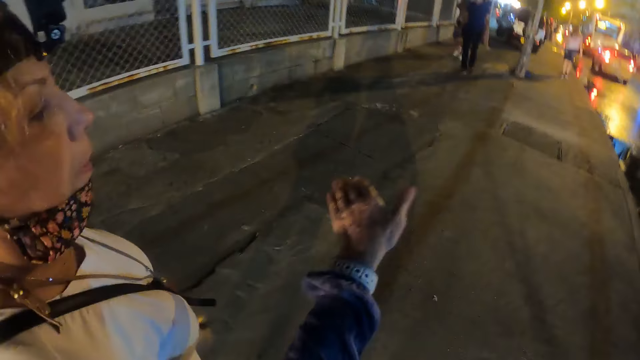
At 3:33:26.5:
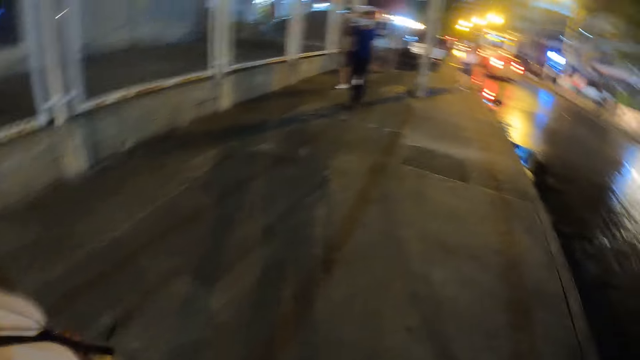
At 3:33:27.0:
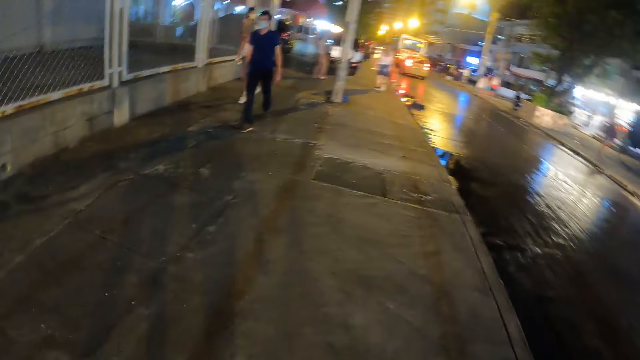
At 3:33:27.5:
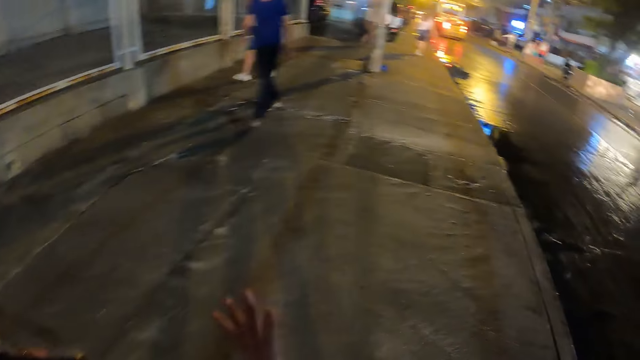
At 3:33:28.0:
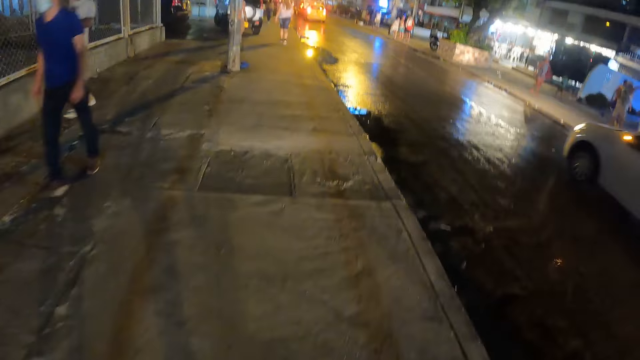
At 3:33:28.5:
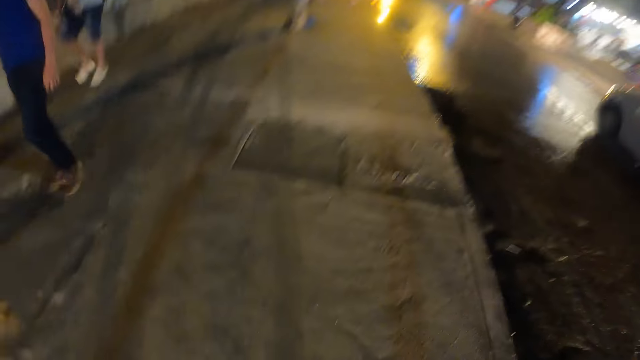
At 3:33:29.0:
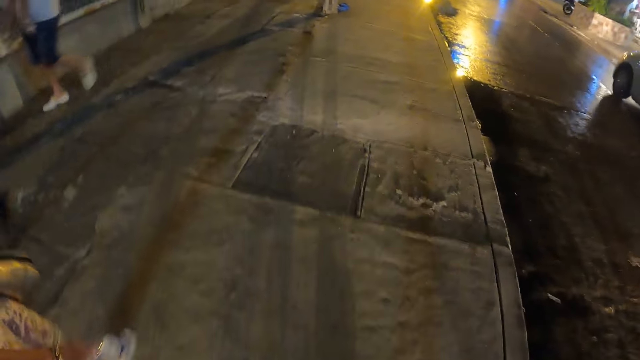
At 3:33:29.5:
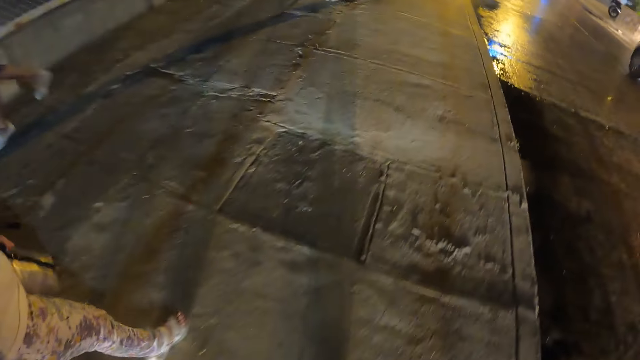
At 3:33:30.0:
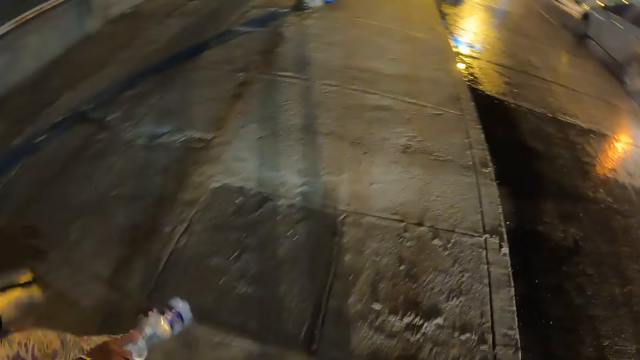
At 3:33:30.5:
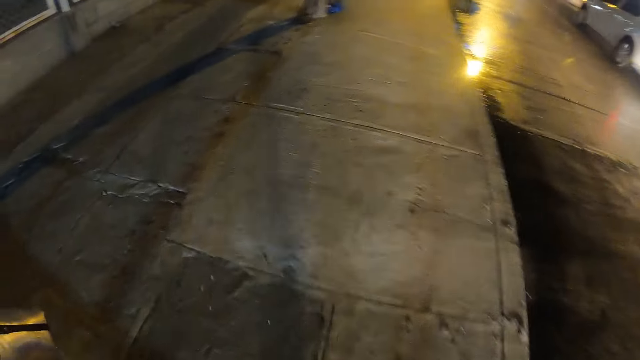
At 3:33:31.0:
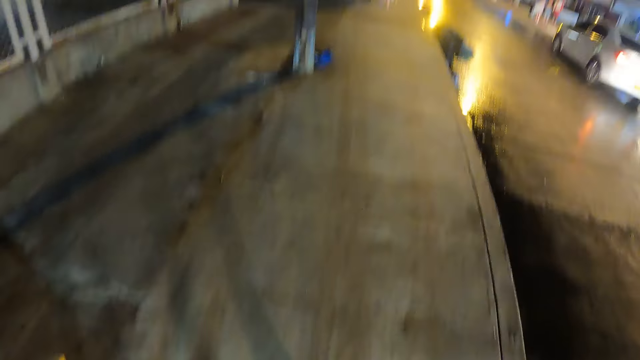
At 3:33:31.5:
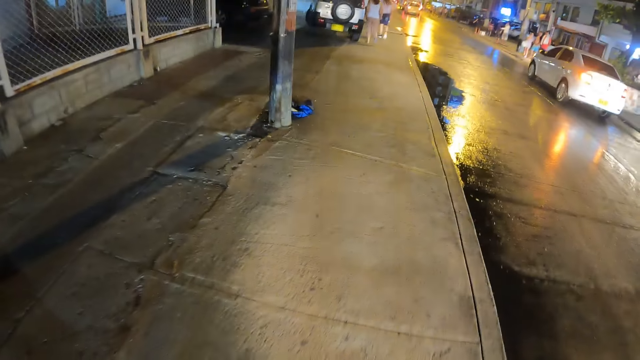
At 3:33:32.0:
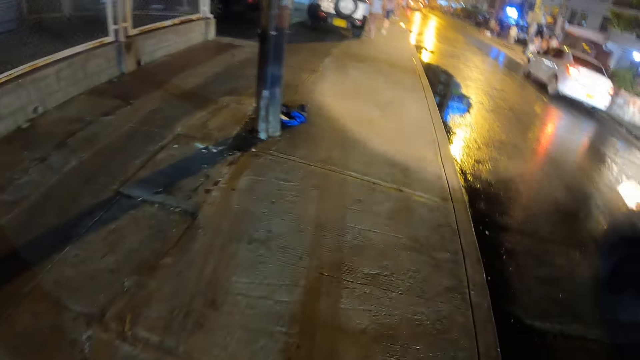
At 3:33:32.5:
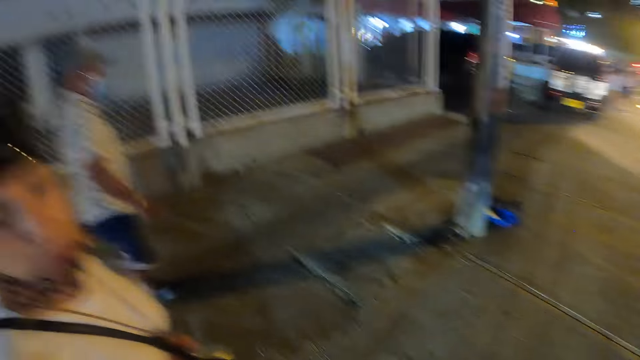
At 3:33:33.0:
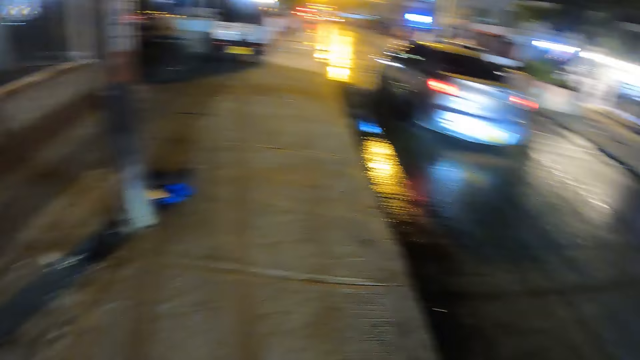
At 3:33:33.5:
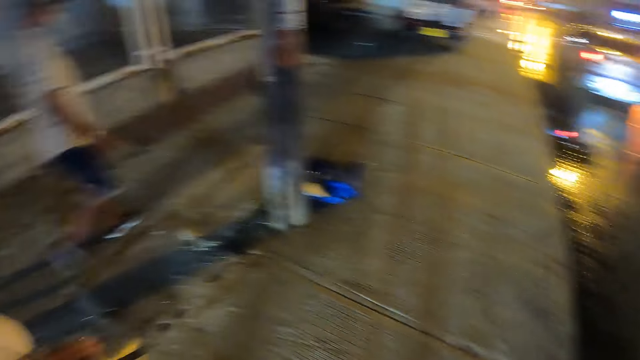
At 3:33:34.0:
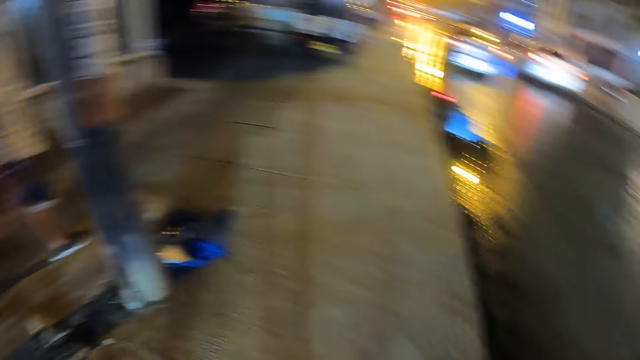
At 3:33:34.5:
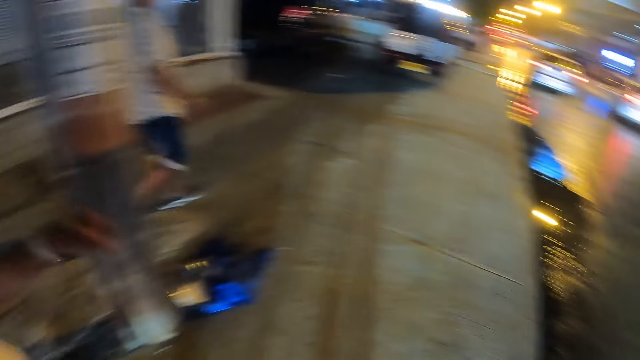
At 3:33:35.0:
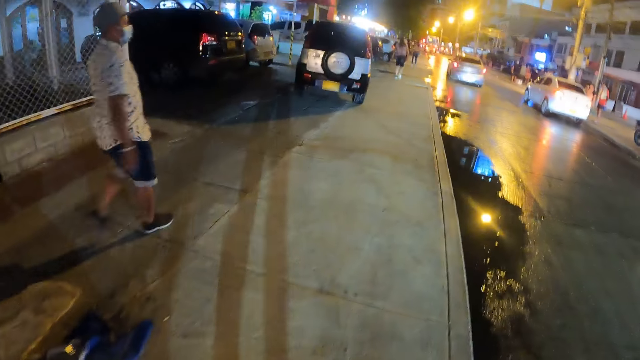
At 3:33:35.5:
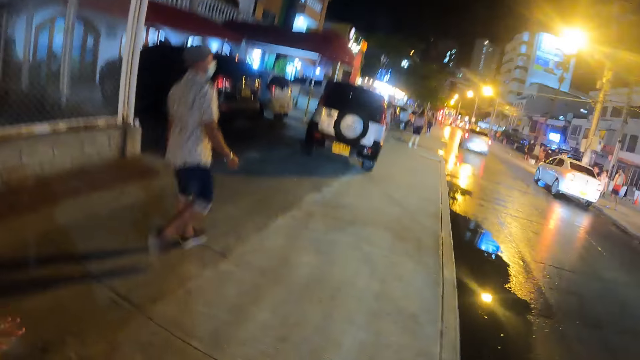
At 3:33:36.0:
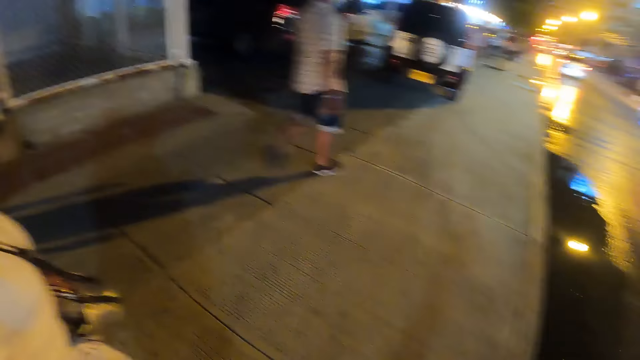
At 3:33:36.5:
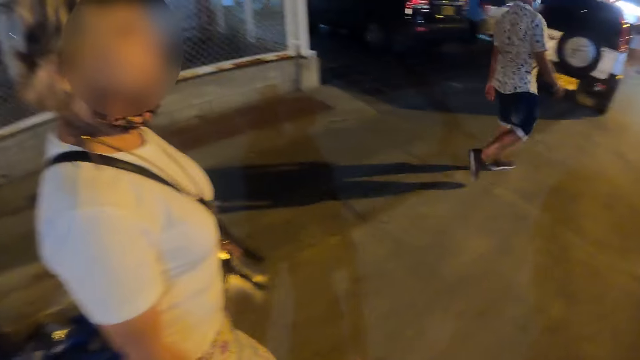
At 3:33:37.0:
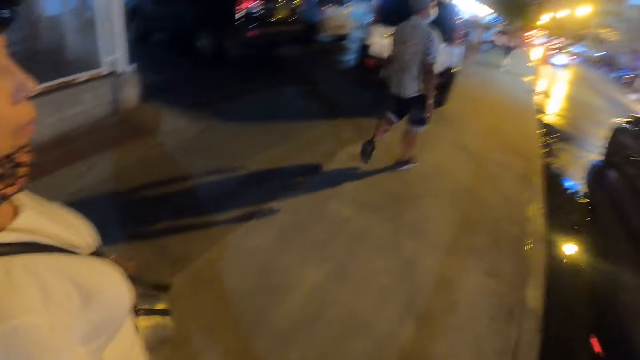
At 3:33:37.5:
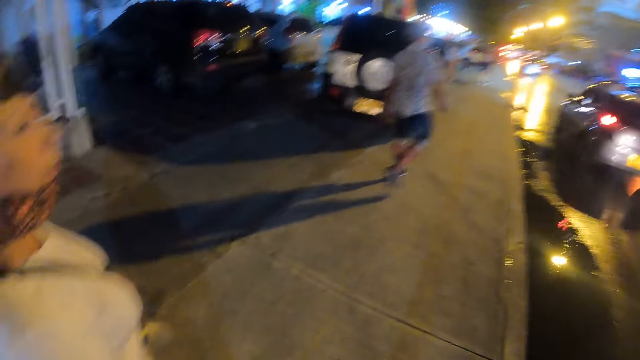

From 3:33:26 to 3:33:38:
The camera wearer converses with a woman.

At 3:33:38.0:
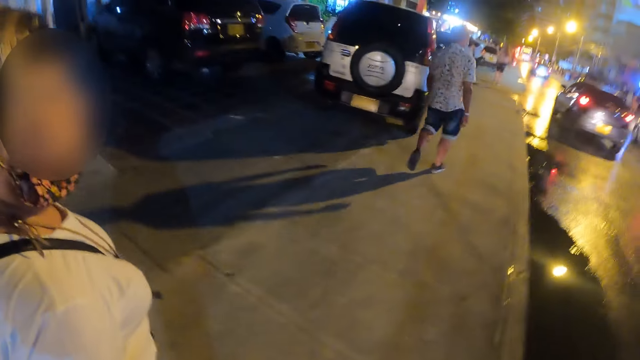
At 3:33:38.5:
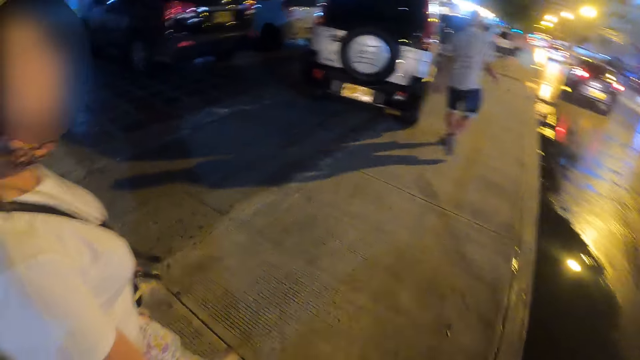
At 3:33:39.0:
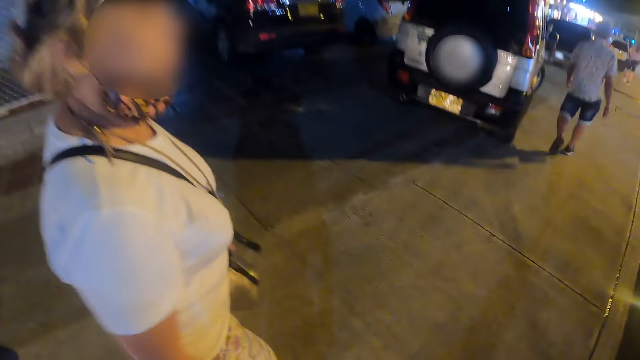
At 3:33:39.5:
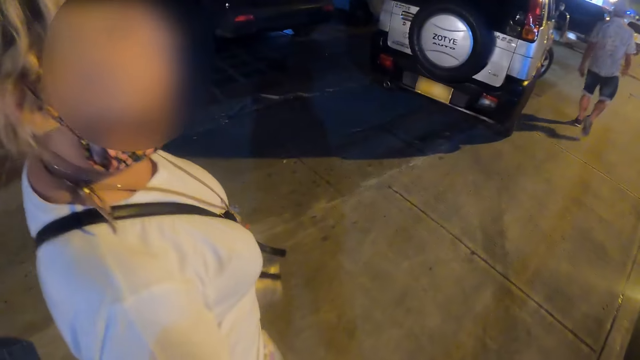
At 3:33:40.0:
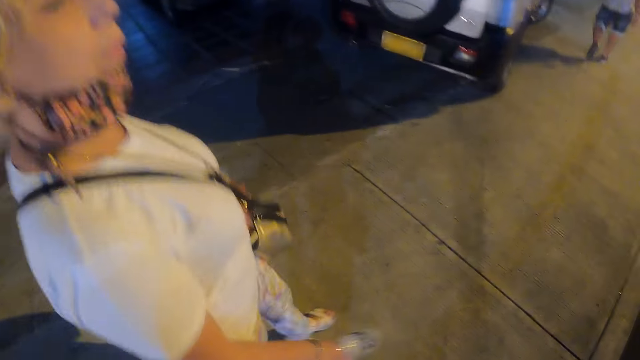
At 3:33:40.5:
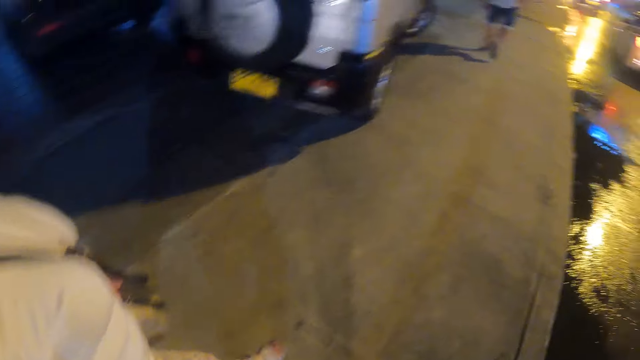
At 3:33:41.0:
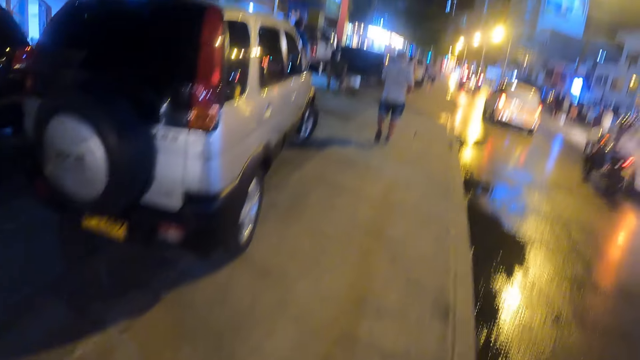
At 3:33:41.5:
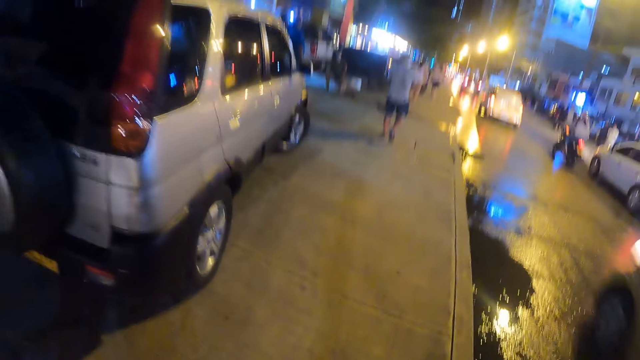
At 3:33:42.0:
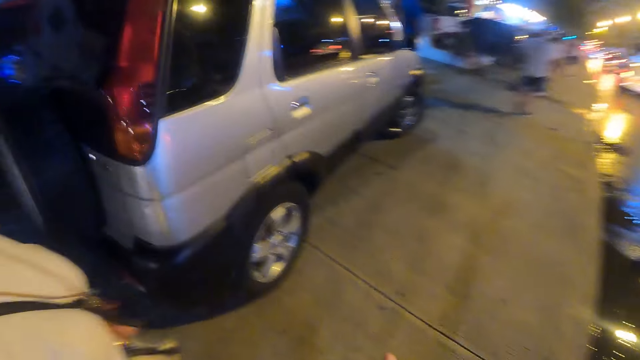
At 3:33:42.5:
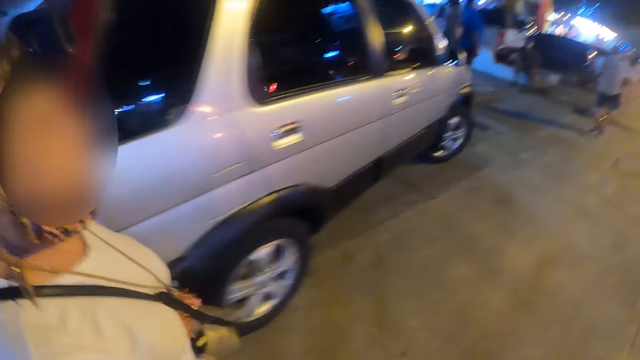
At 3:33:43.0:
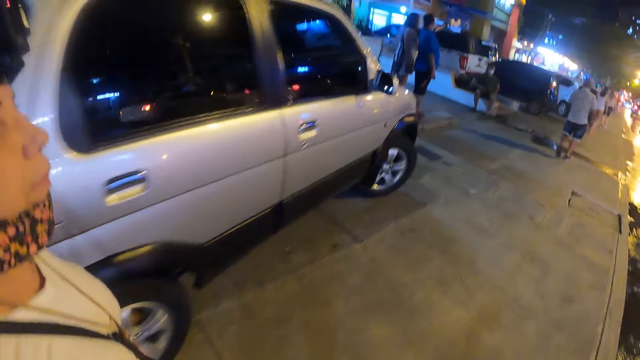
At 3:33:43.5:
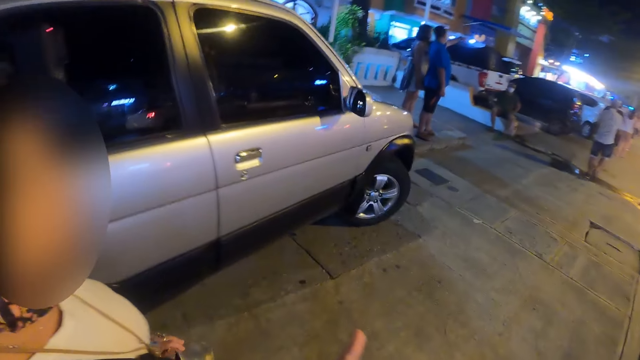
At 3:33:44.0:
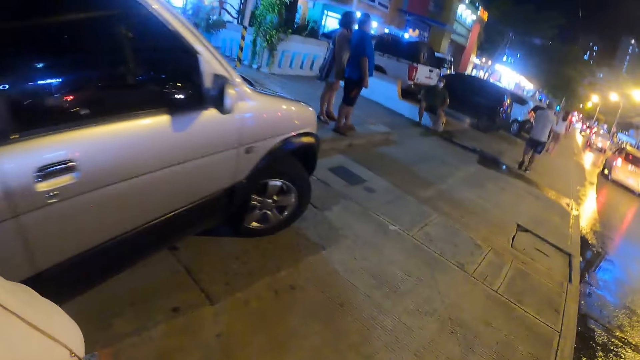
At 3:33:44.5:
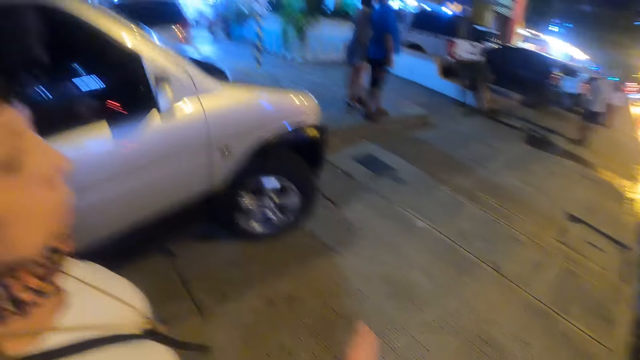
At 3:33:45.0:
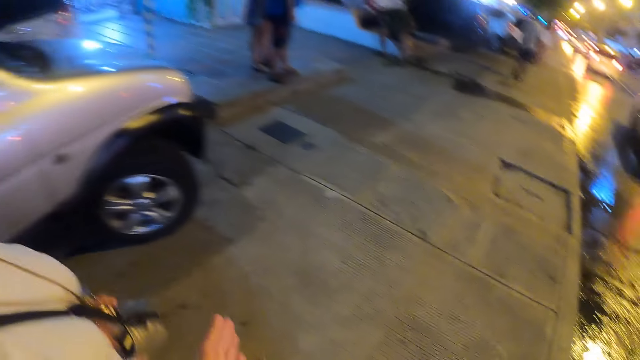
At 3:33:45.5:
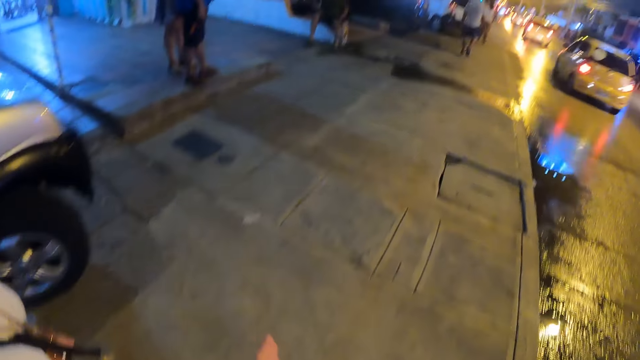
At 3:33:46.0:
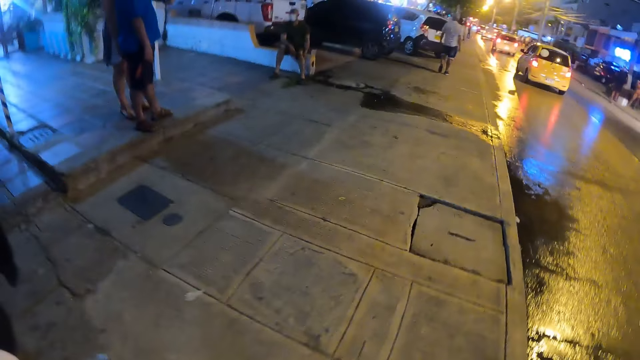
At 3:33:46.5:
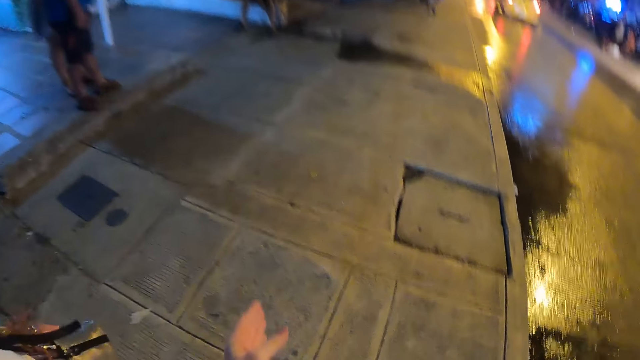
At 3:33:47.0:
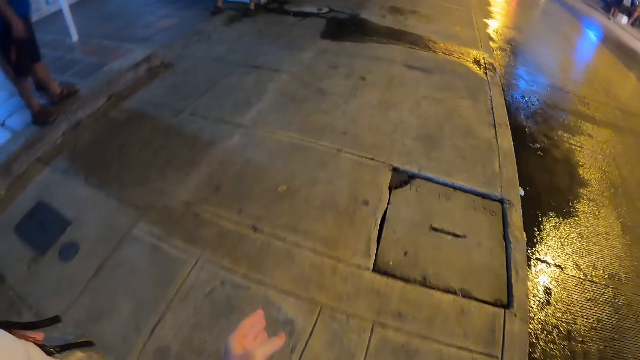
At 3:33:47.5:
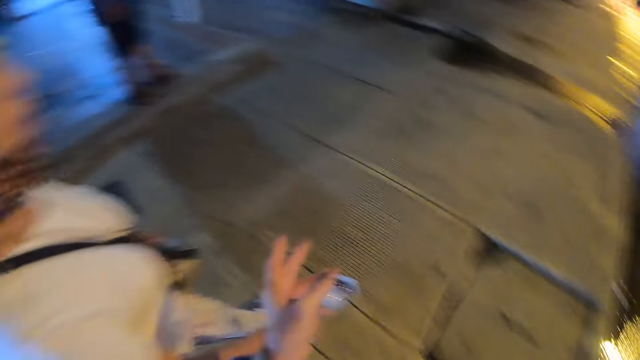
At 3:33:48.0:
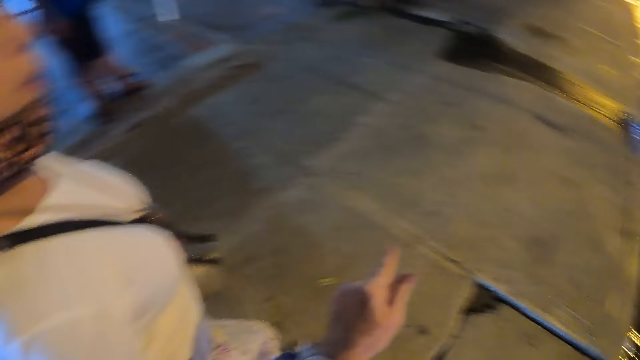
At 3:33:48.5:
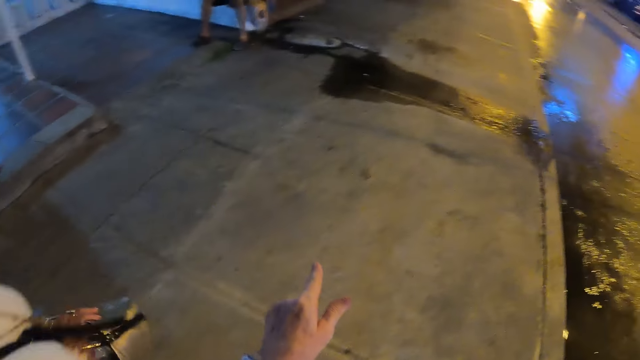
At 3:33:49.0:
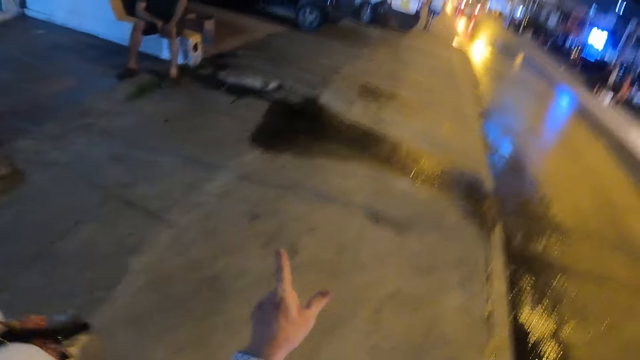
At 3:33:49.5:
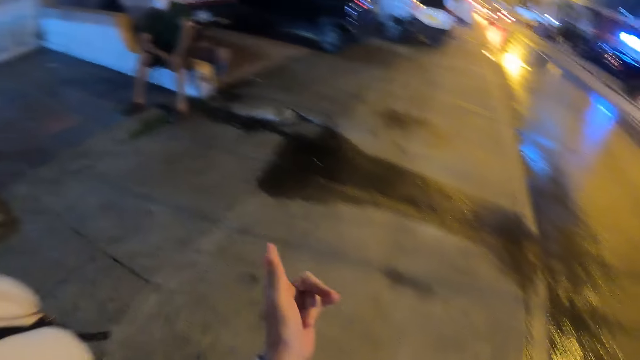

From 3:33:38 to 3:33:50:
The camera wearer converses with a person.
